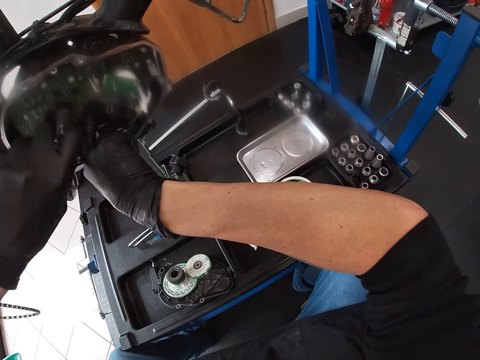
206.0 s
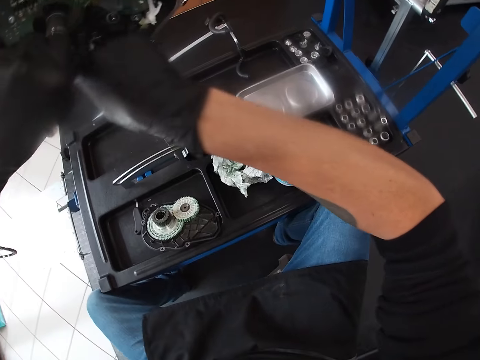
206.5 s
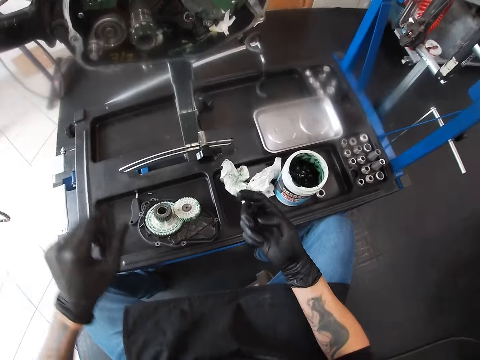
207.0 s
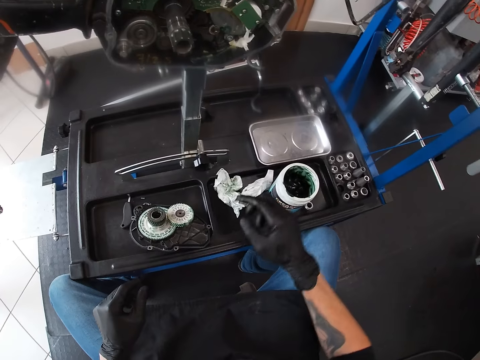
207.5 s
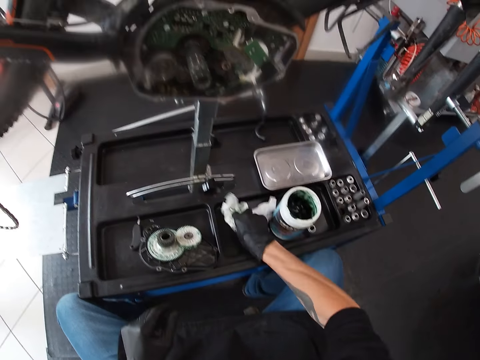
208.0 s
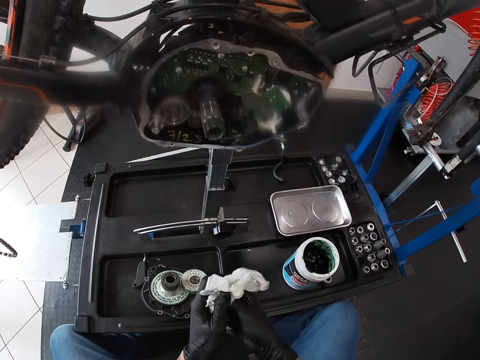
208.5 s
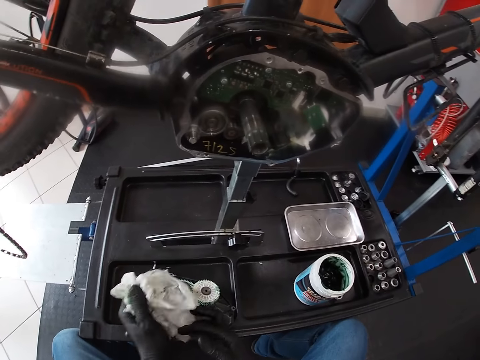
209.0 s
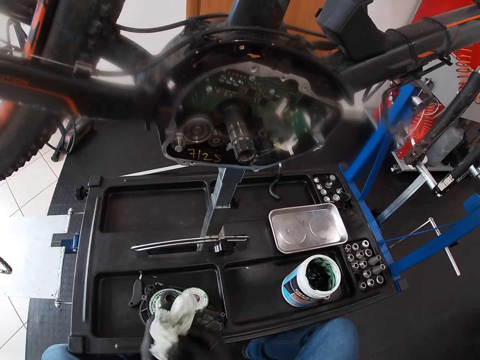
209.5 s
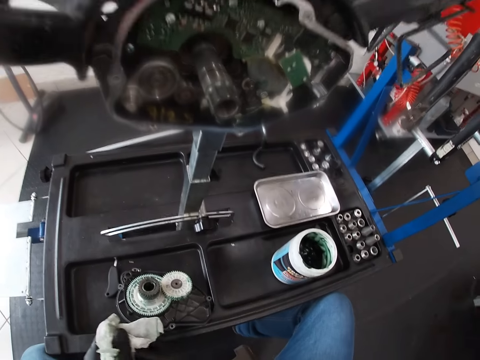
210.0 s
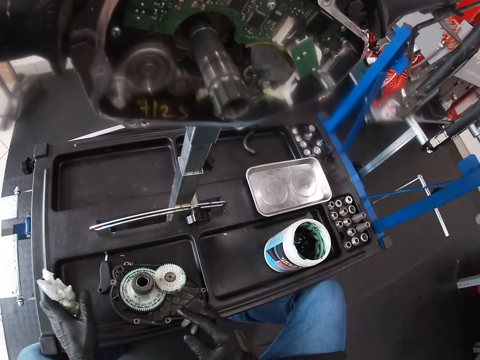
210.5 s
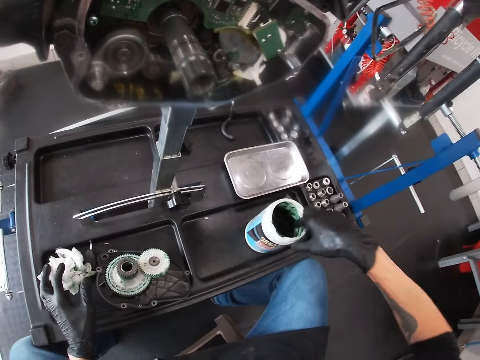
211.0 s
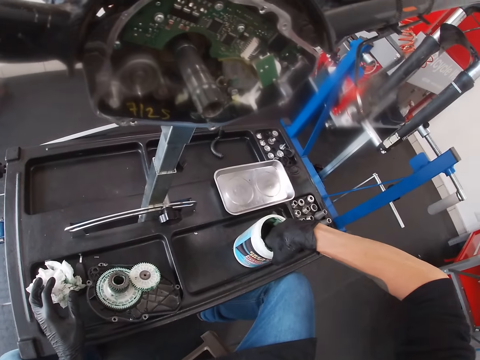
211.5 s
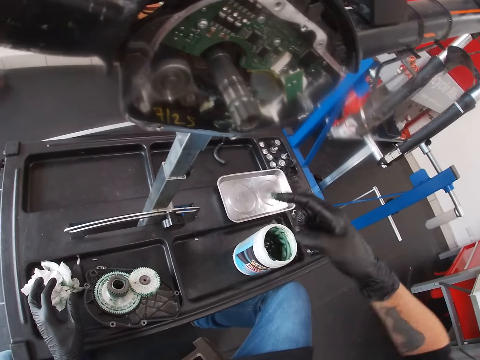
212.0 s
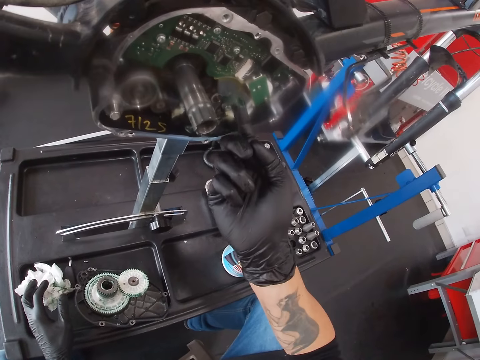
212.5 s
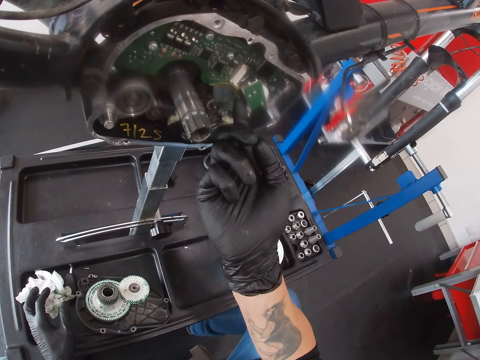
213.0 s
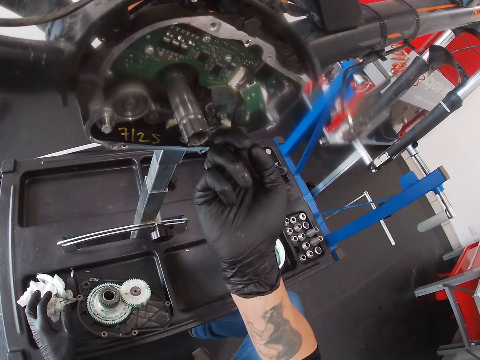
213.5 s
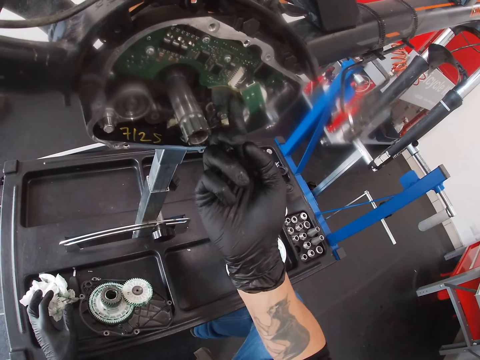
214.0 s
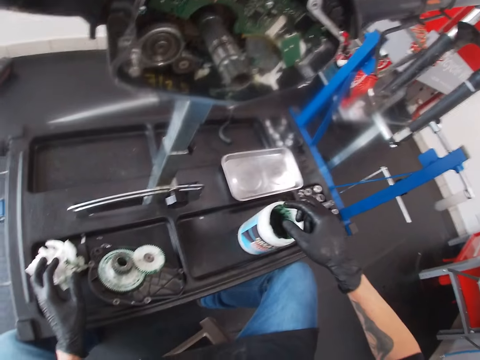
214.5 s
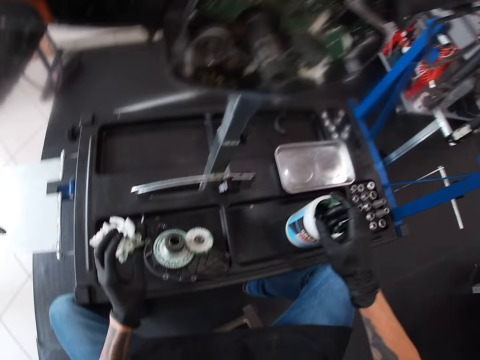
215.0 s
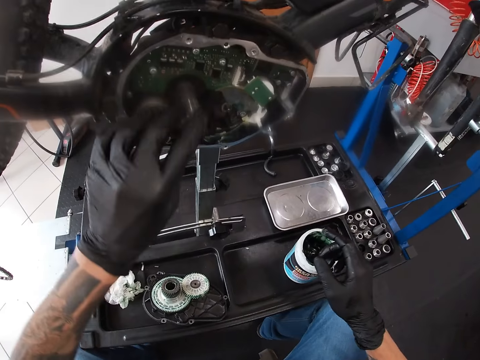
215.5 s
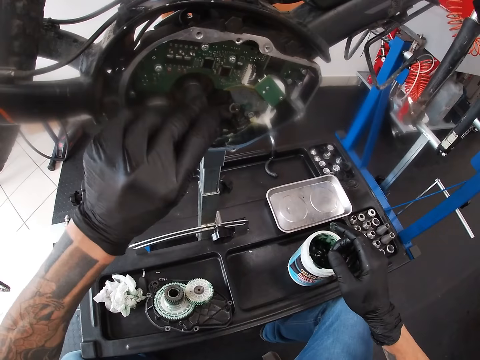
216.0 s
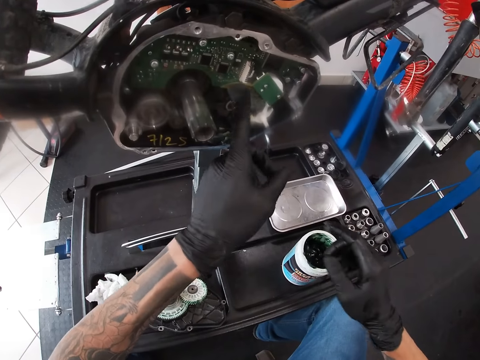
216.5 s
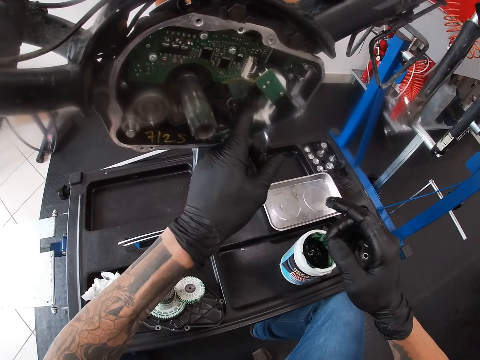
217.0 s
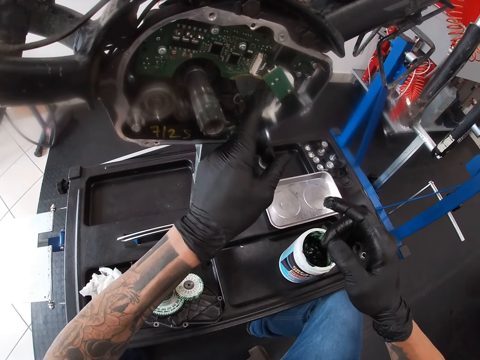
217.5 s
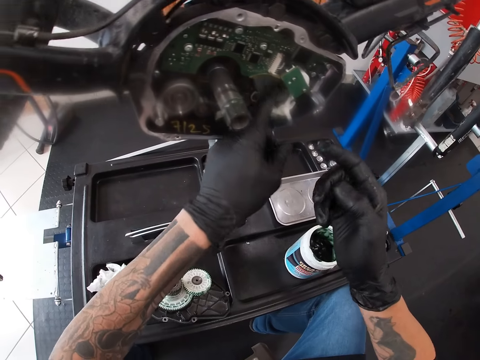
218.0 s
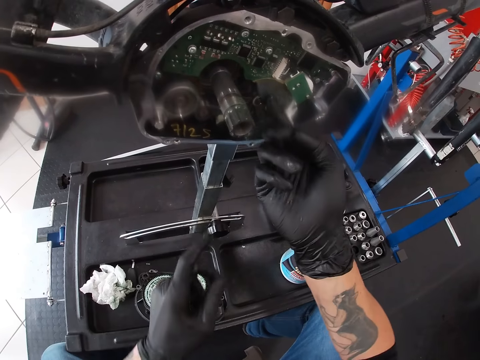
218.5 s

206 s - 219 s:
The camera wearer applies grease on the motherboard. He picks a tissue paper from the worktable with his right hand. He cleans his hands with the tissue paper. He drops the tissue paper on the worktable with his left hand. He takes some grease from the grease container with his right hand. He rubs the grease on the bicycle or motherboard with his right hand.

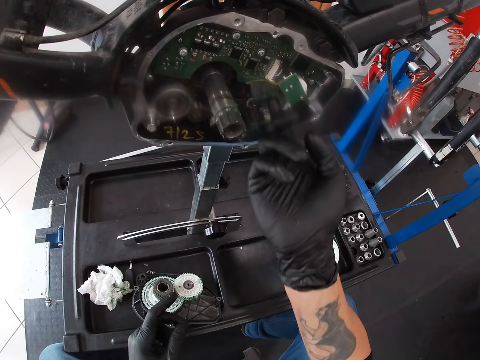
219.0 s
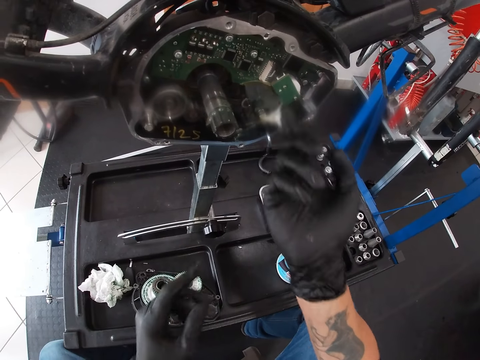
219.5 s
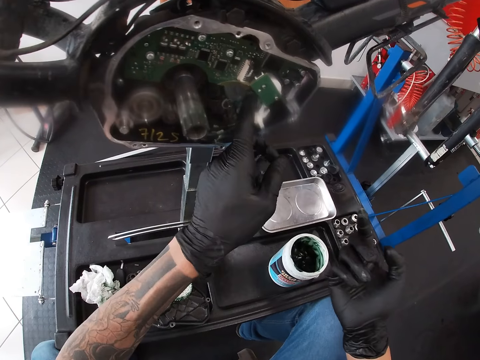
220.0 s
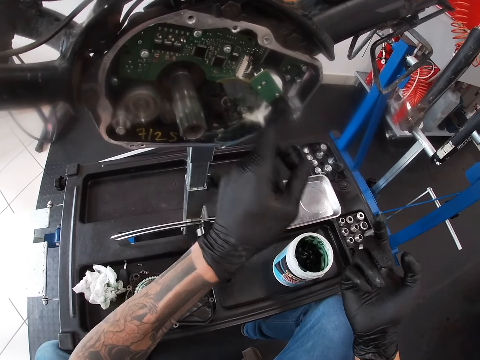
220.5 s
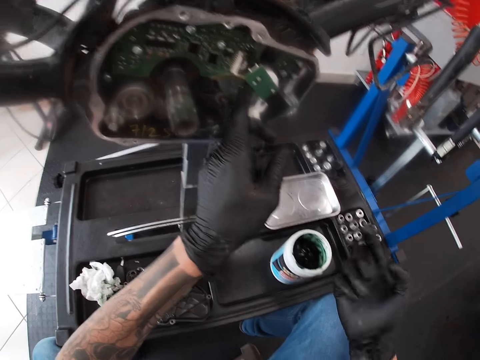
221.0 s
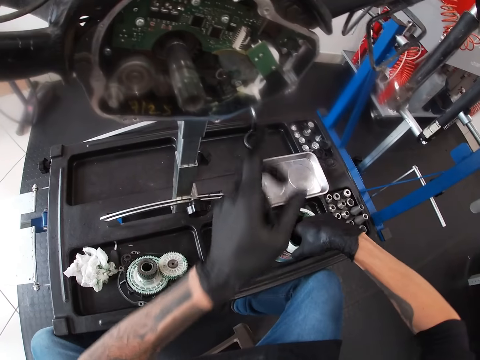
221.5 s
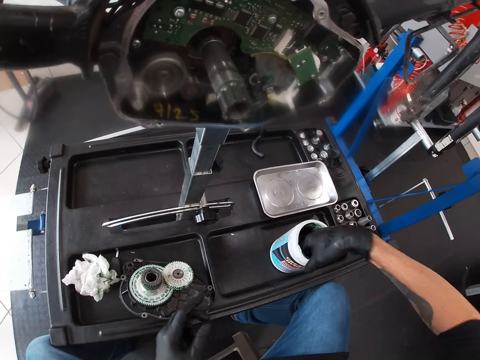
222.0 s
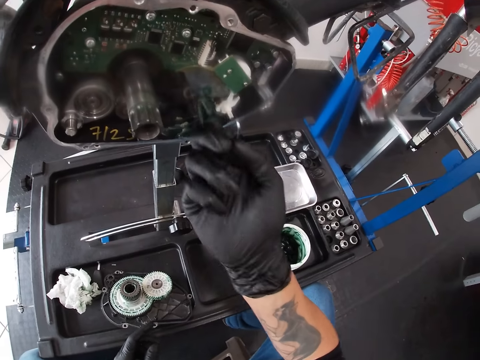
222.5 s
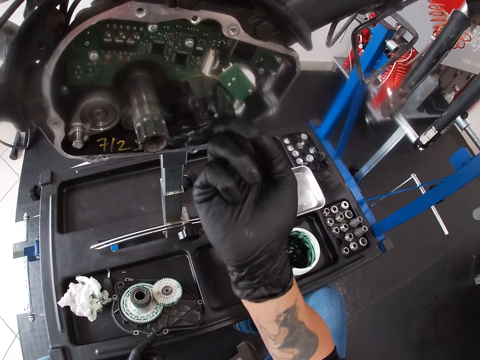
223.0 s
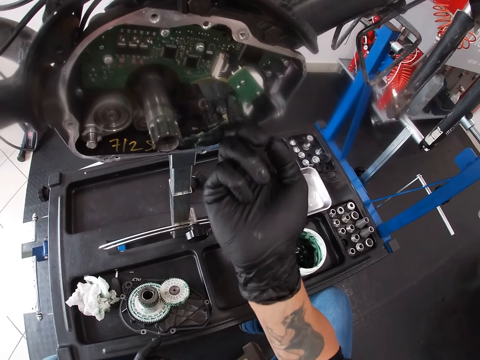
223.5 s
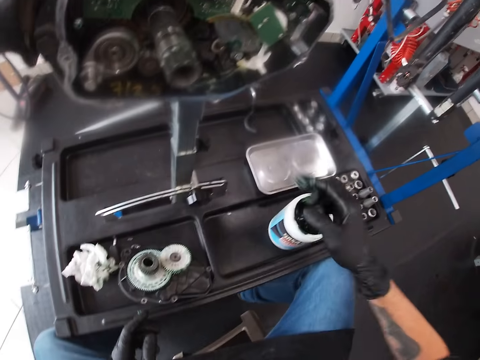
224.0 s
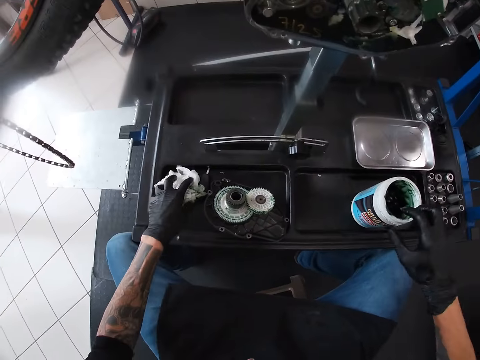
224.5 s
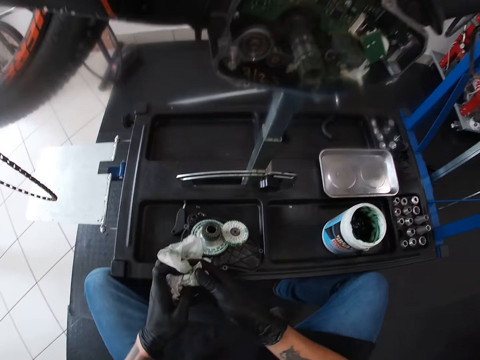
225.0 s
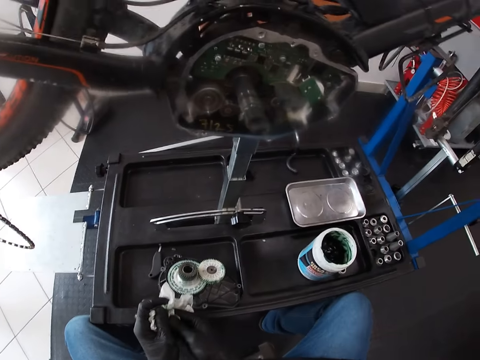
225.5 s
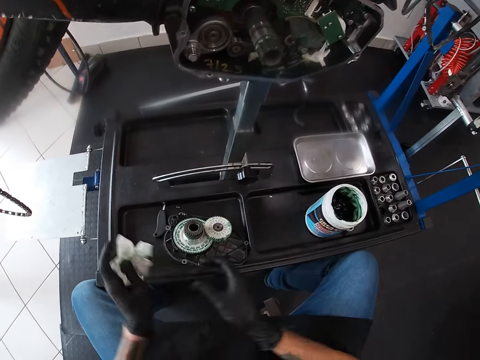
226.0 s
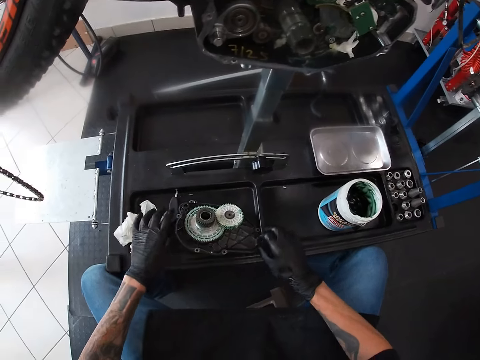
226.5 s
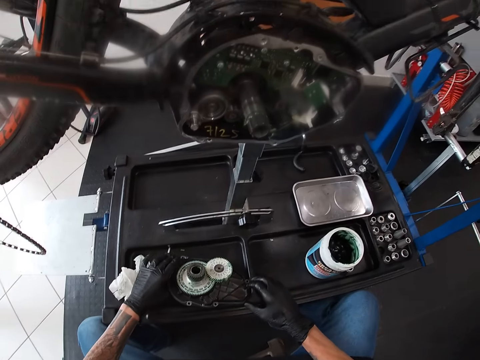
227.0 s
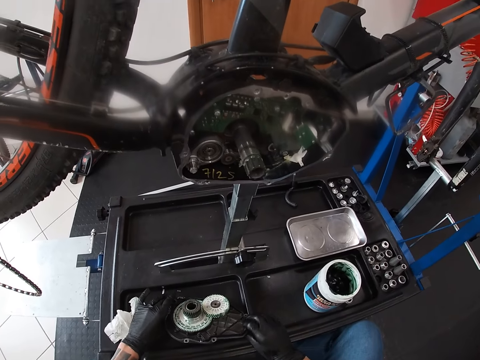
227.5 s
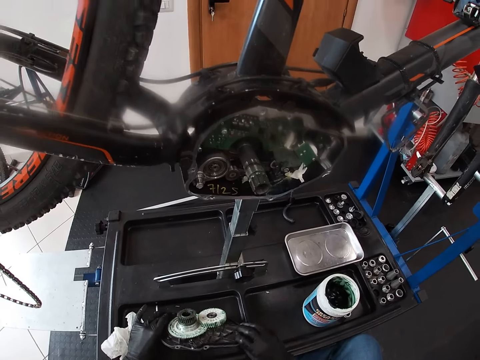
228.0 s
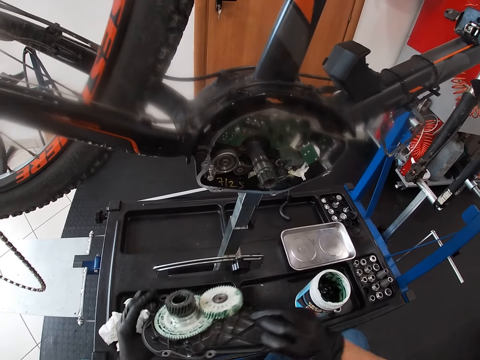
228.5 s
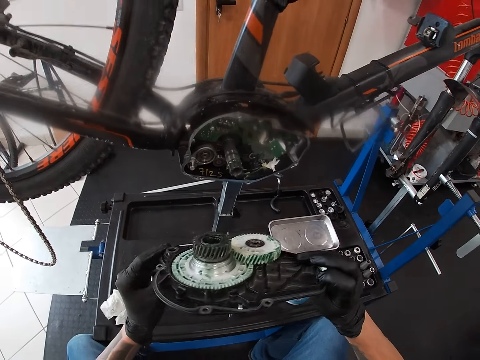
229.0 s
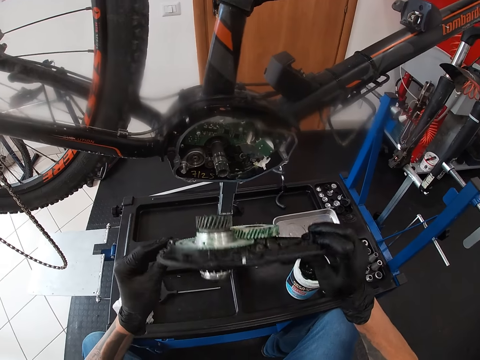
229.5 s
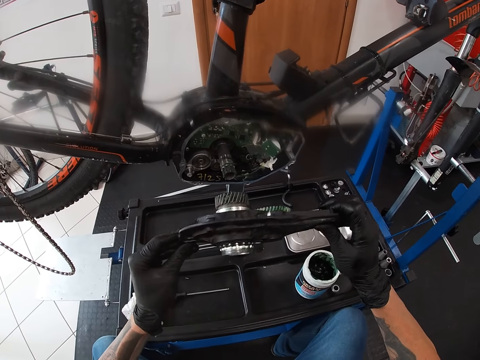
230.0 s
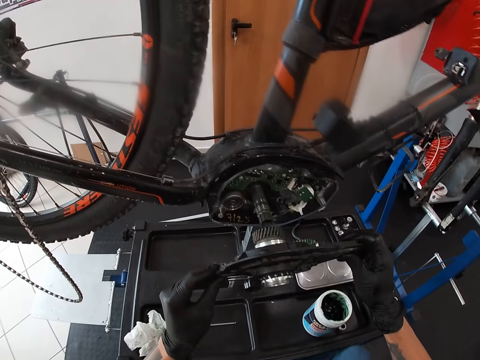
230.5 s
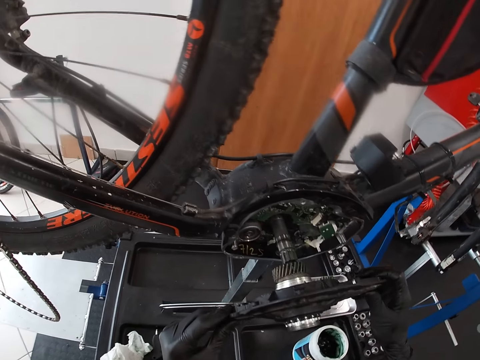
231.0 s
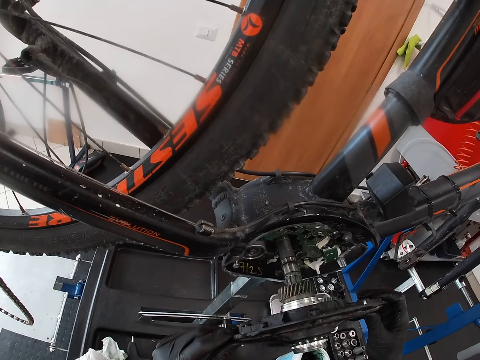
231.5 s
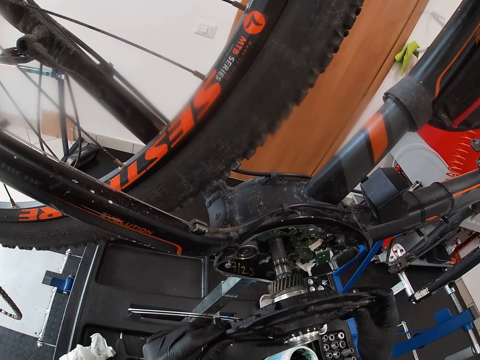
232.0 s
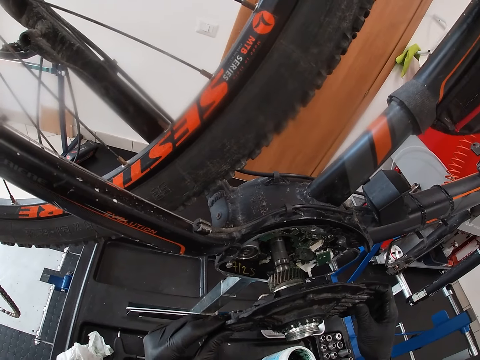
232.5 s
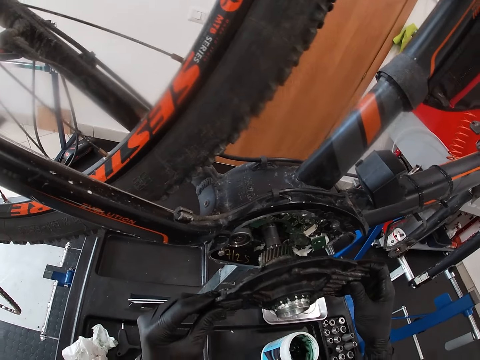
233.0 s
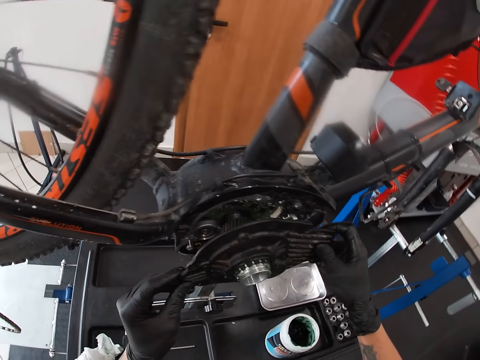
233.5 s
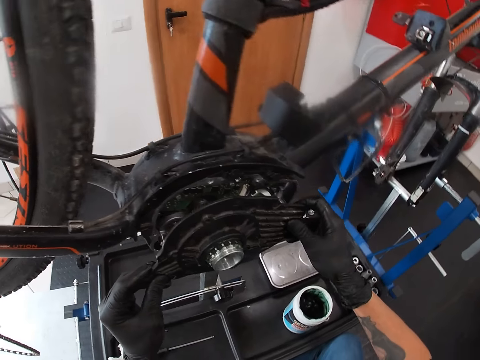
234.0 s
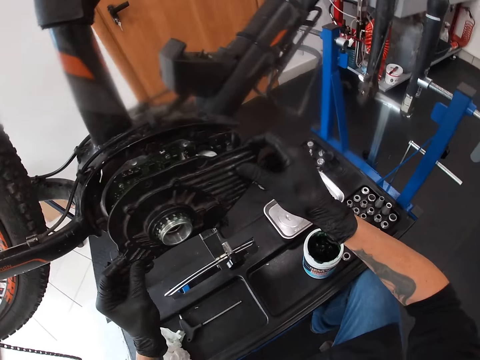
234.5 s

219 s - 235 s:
The camera wearer touches grease with a finger. He applies the grease on the motherboard. He cleans his hands with the tissue paper. He drops the tissue paper on the worktable with his left hand. He picks the motherboard. He places the chainring on the bicycle with his hands.
